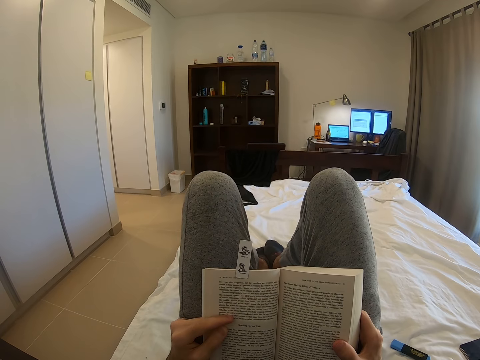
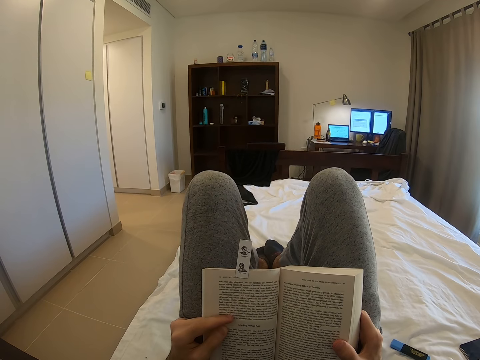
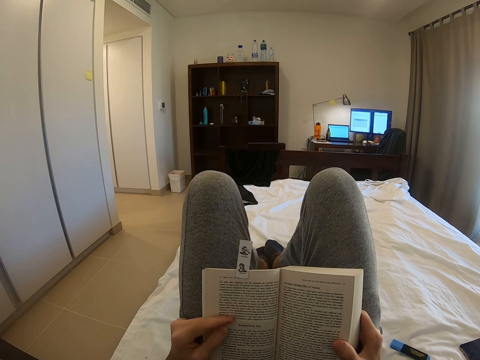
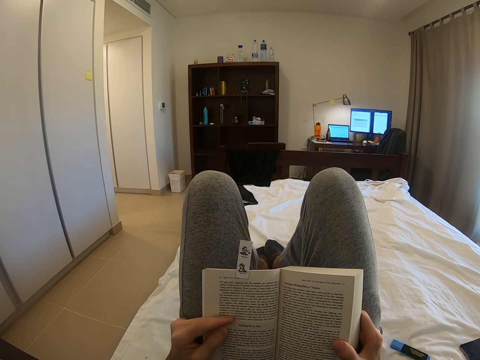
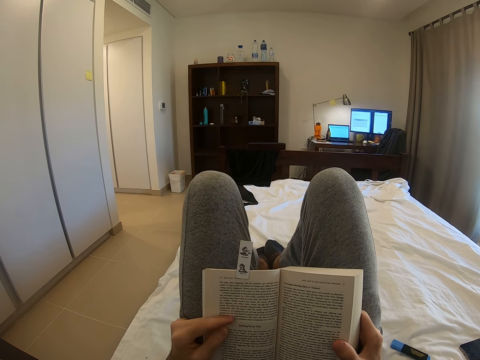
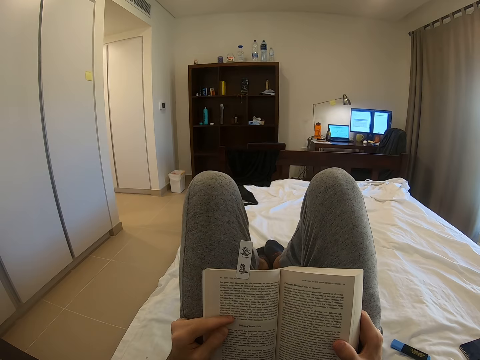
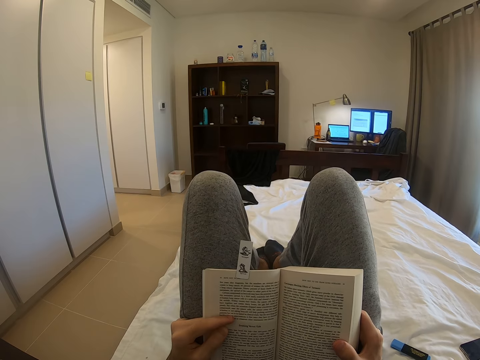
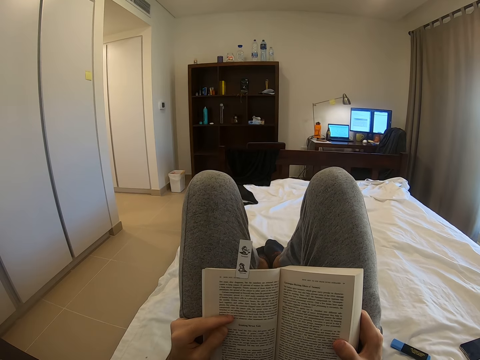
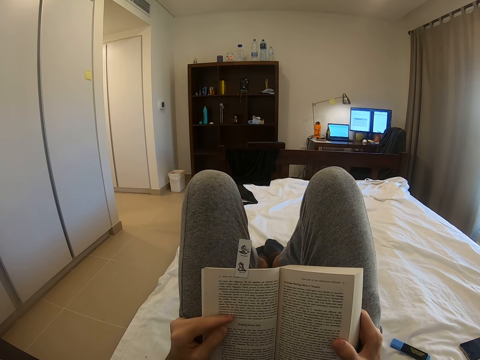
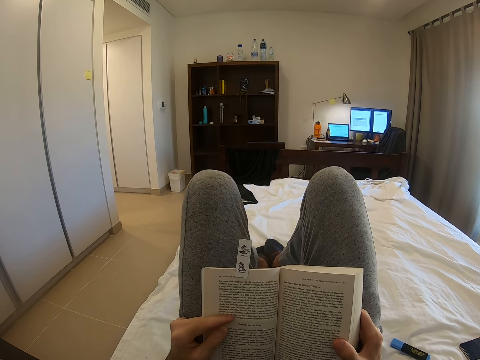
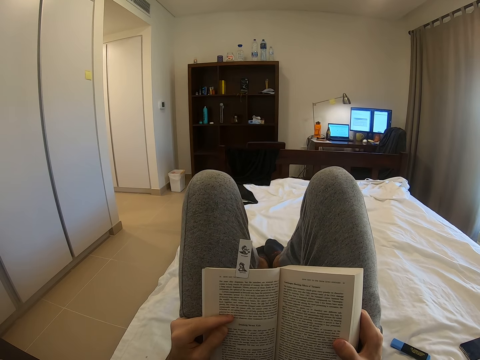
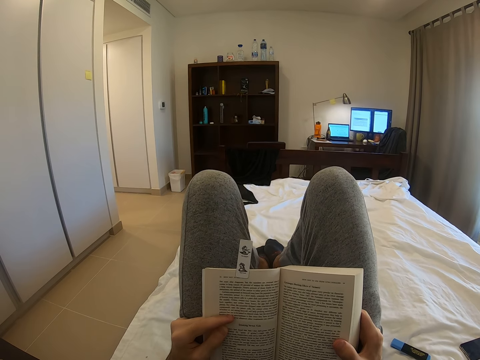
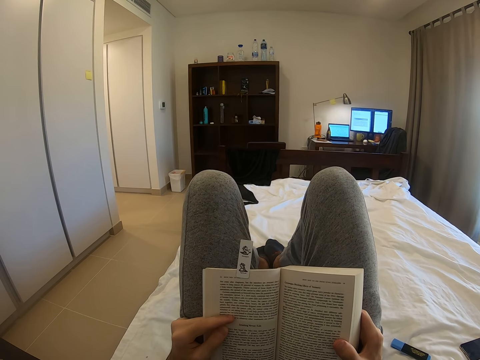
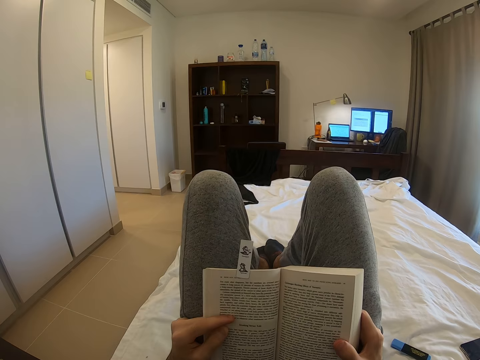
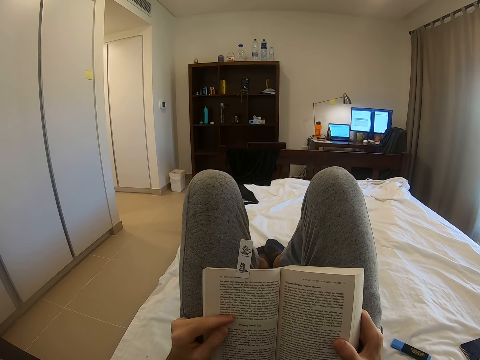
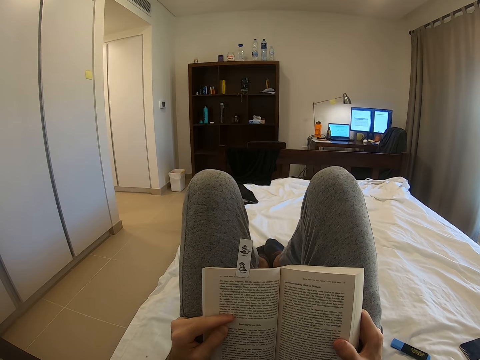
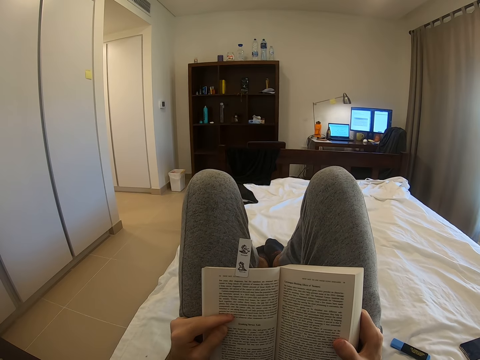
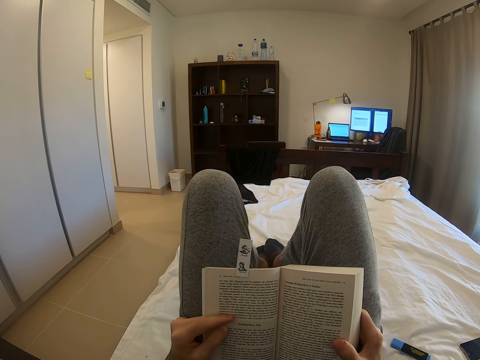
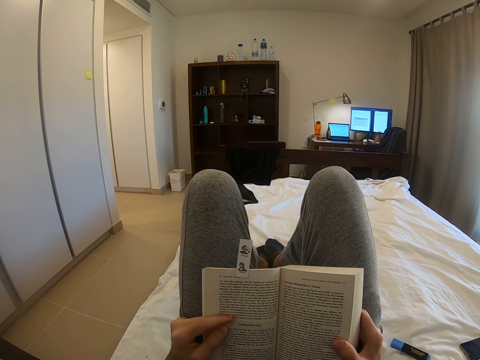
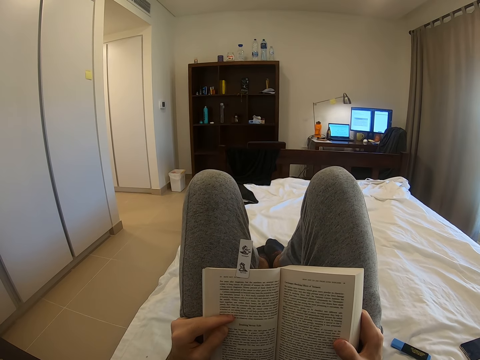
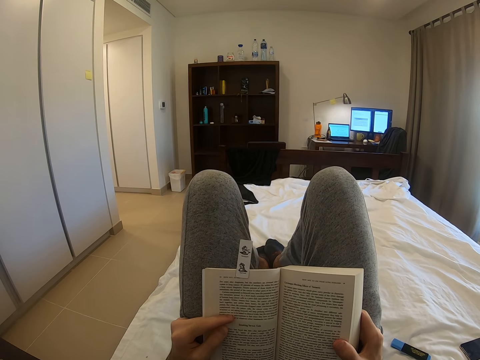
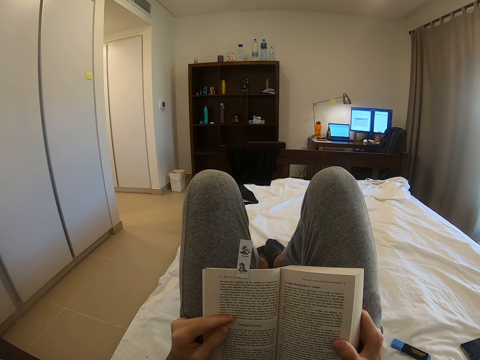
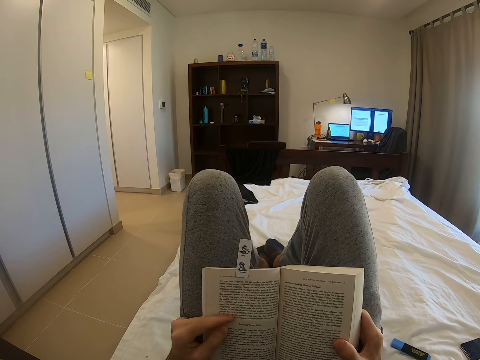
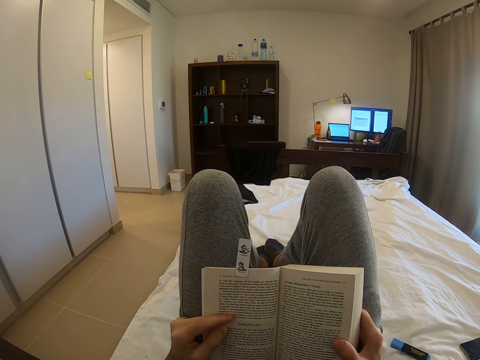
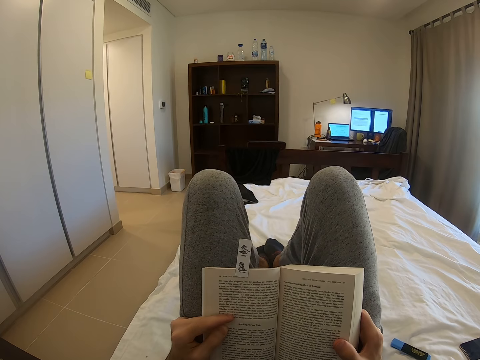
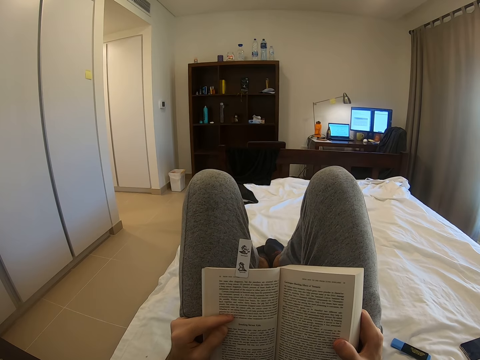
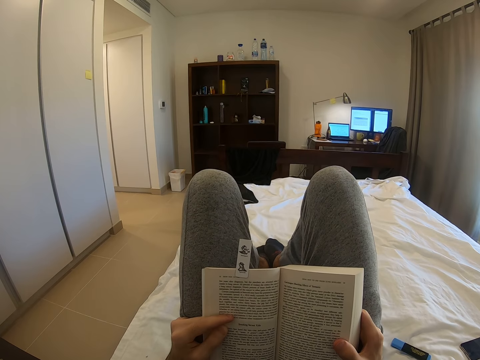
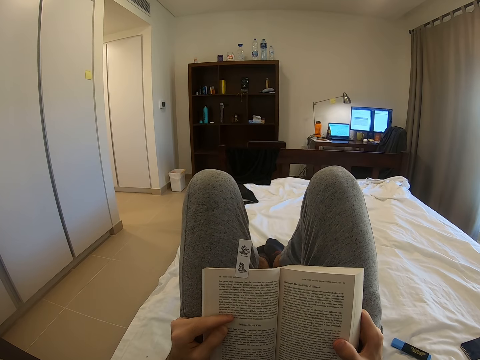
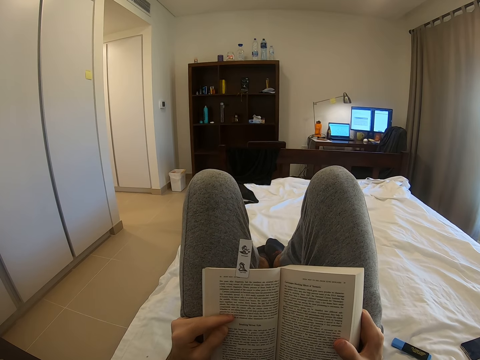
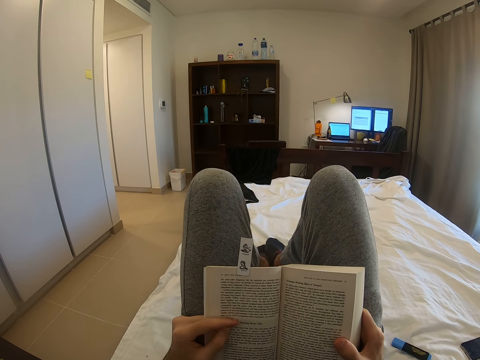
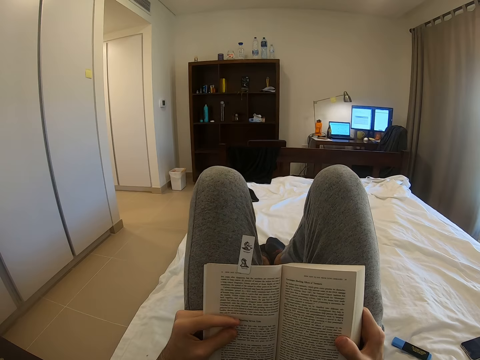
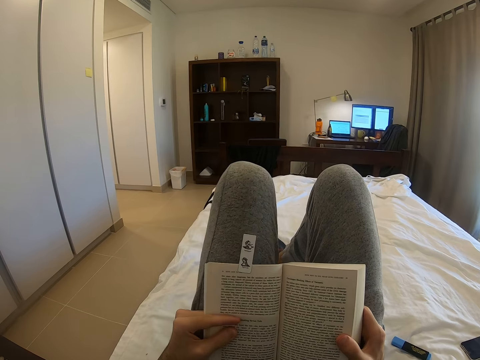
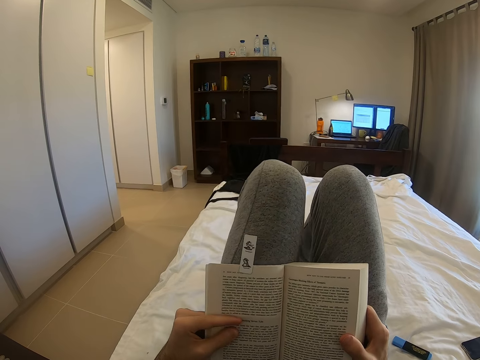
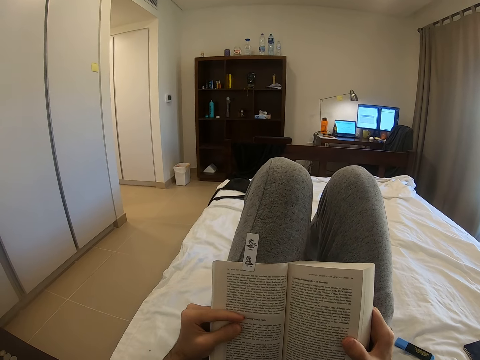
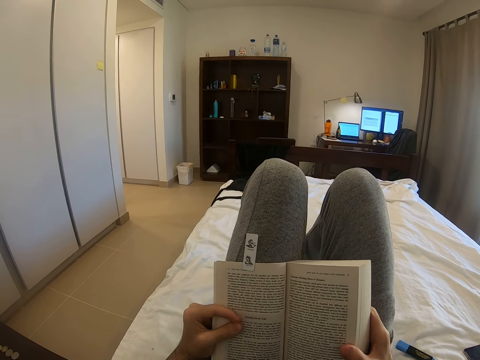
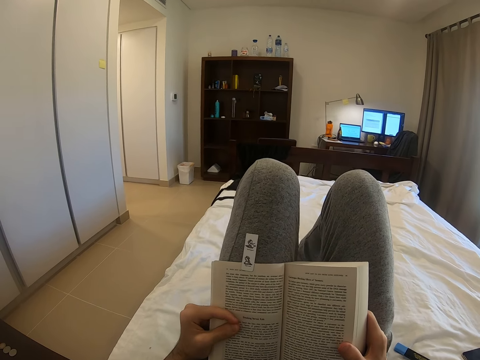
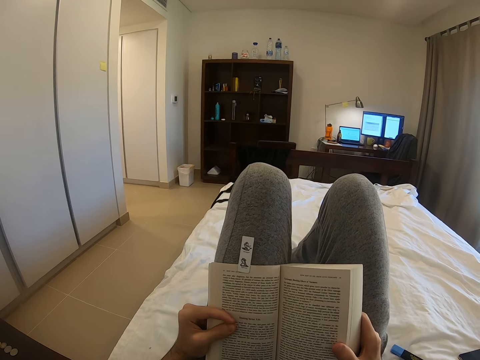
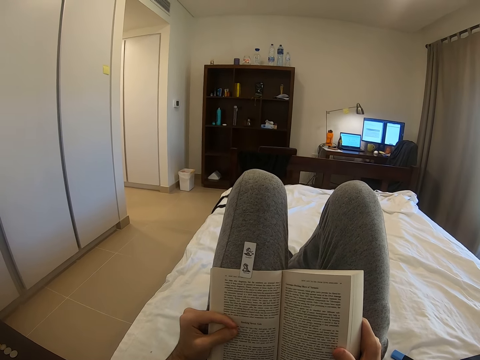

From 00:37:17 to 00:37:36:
The camera wearer reads the book. They hold the book with both hands. They move the left leg.

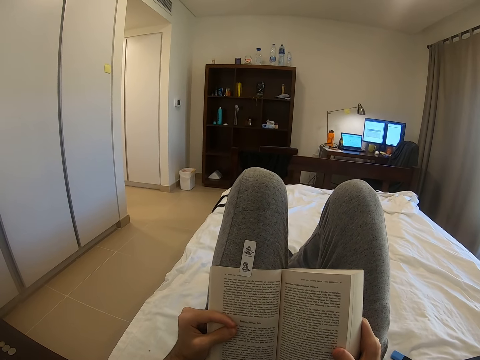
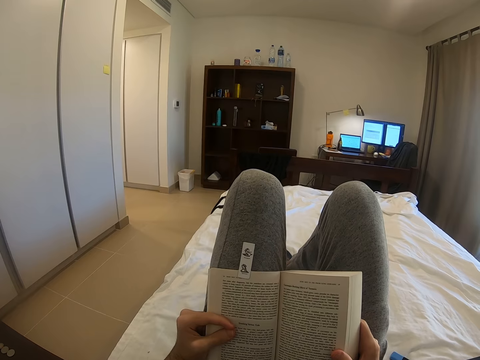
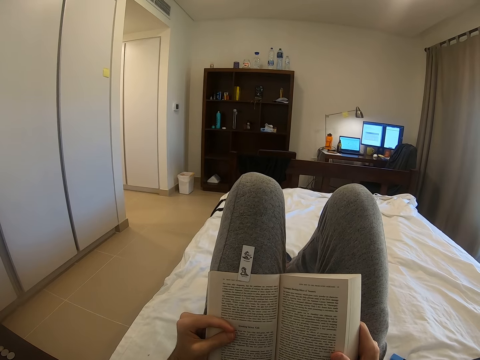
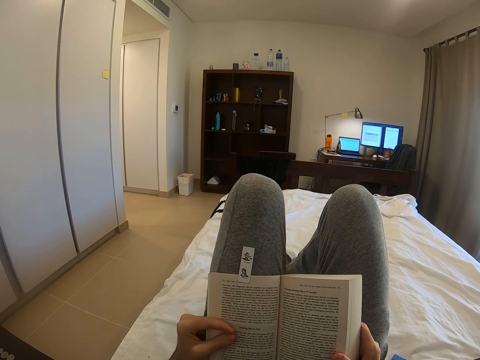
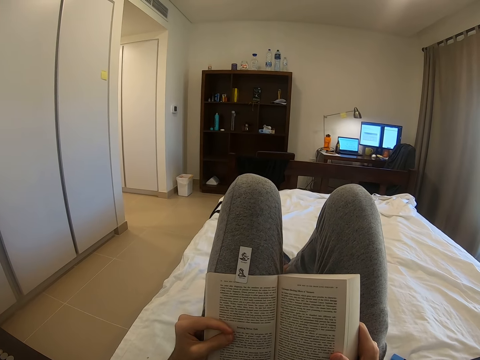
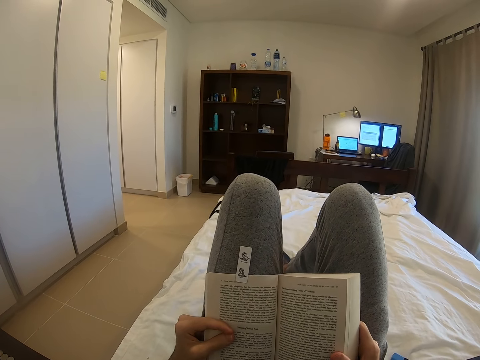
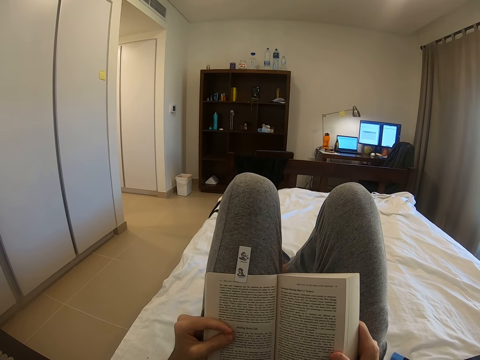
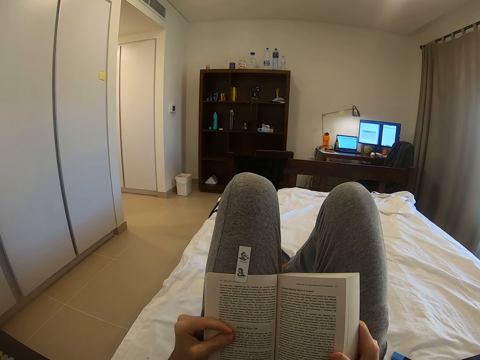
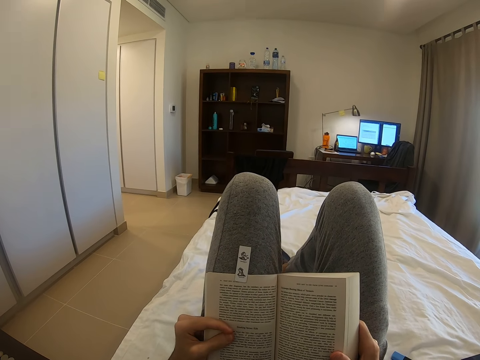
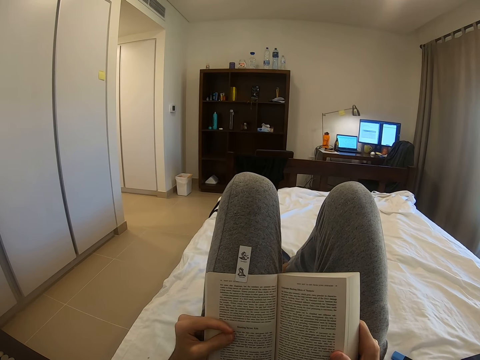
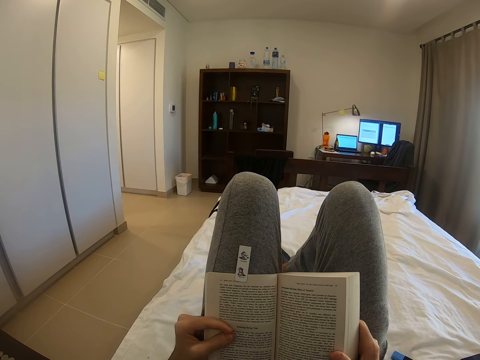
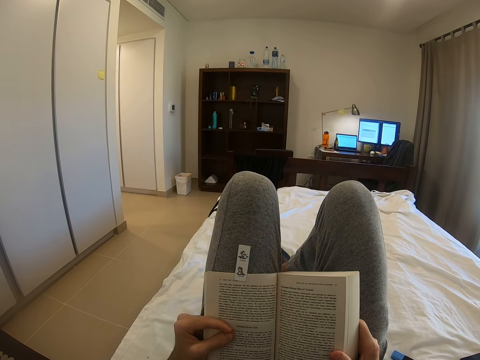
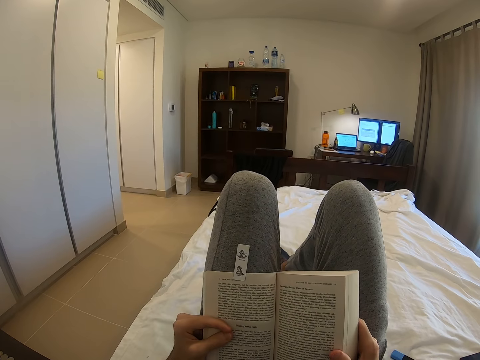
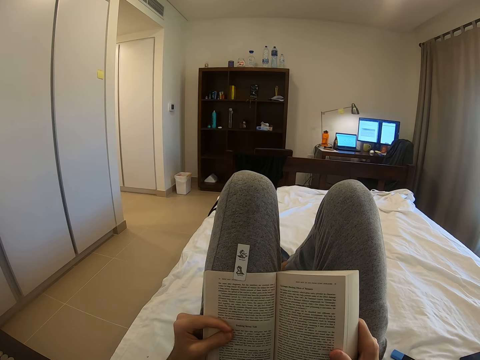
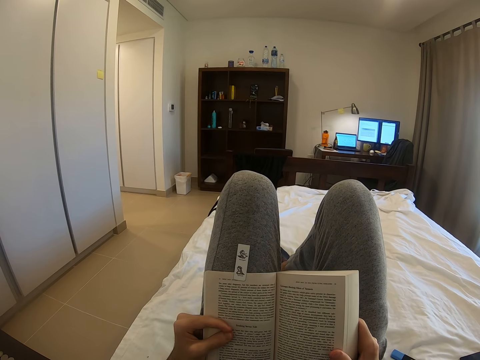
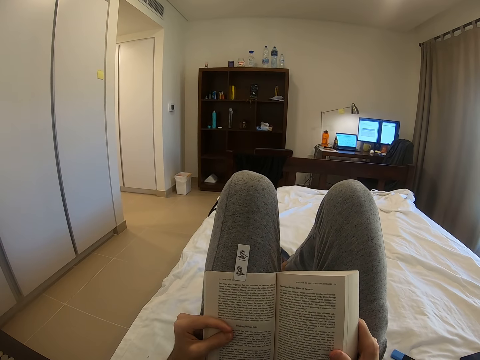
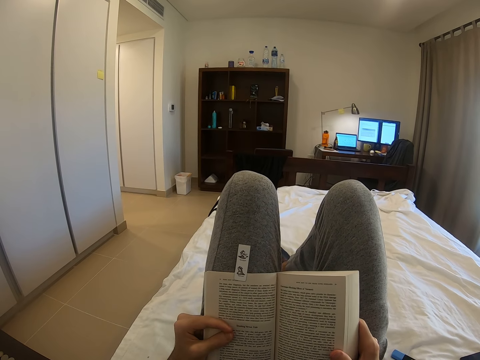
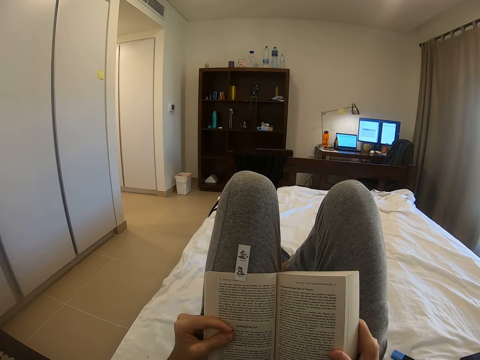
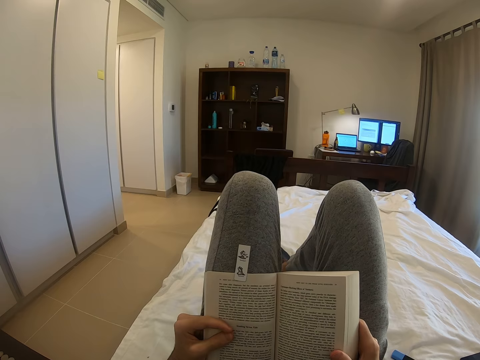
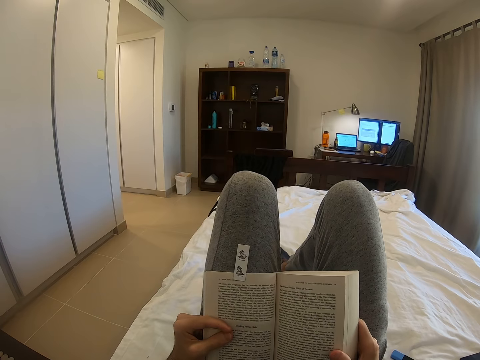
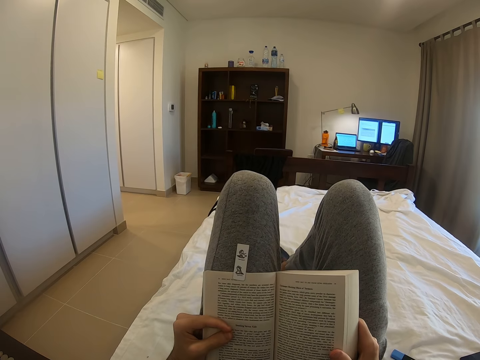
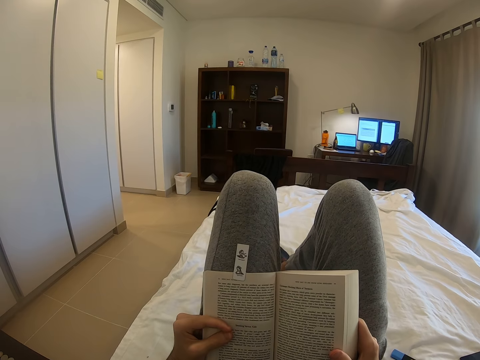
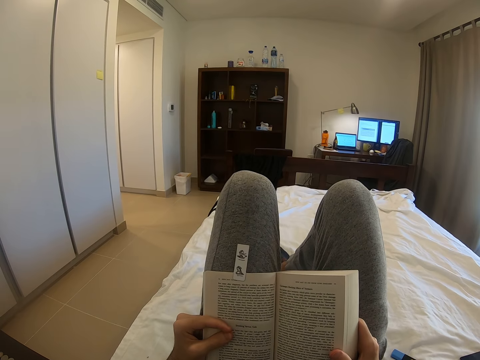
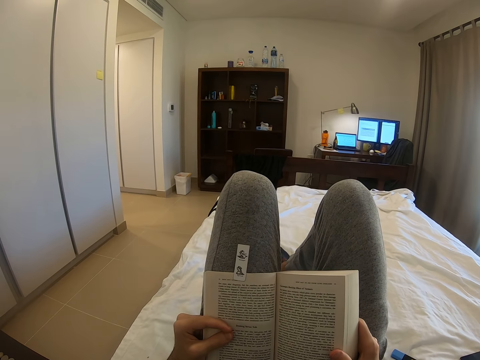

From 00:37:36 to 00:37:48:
The camera wearer reads the book.
